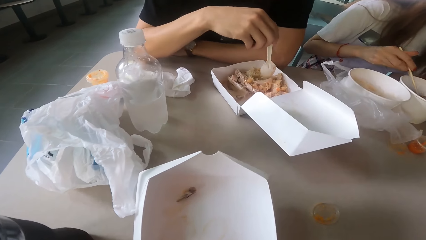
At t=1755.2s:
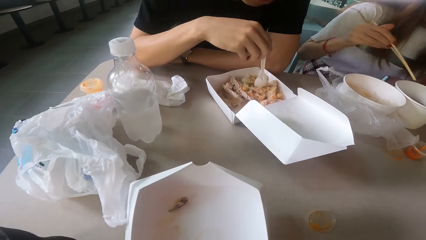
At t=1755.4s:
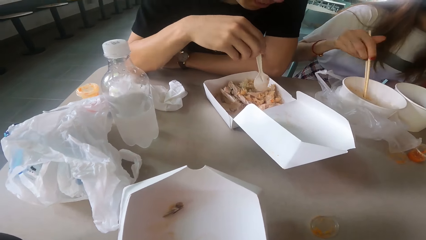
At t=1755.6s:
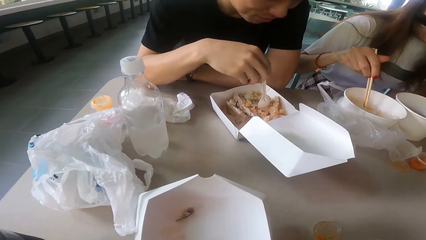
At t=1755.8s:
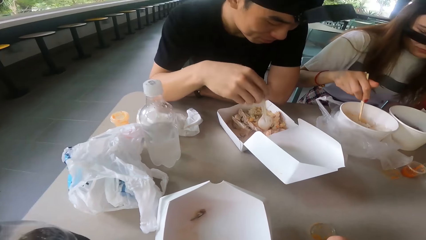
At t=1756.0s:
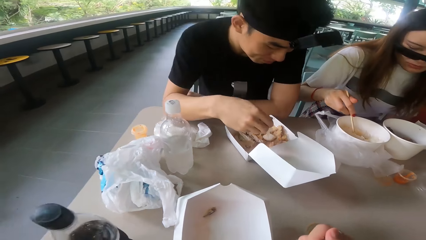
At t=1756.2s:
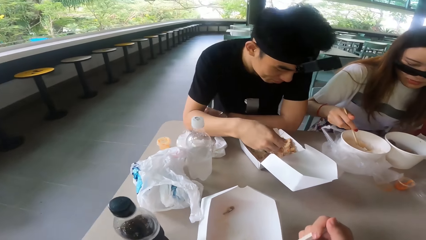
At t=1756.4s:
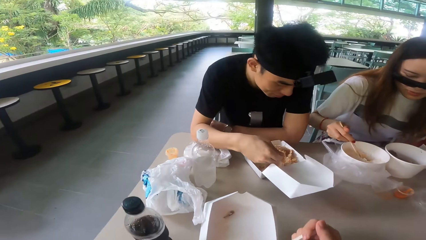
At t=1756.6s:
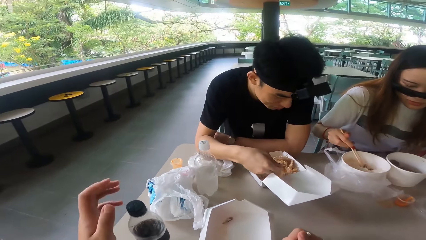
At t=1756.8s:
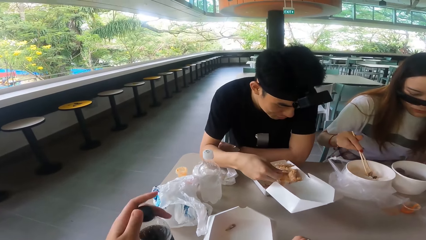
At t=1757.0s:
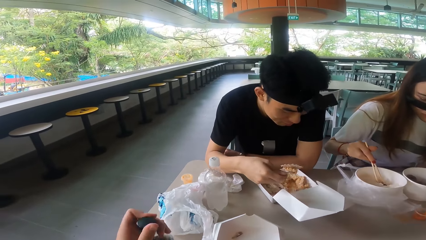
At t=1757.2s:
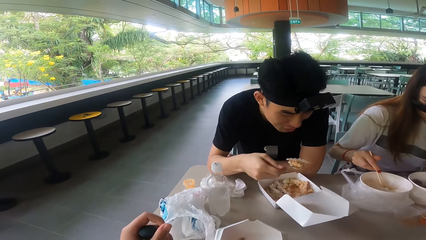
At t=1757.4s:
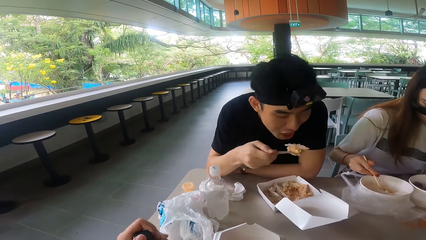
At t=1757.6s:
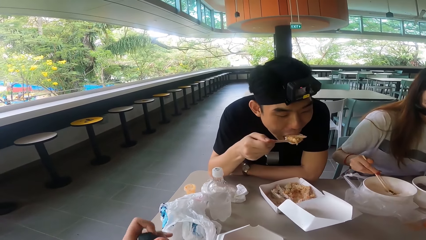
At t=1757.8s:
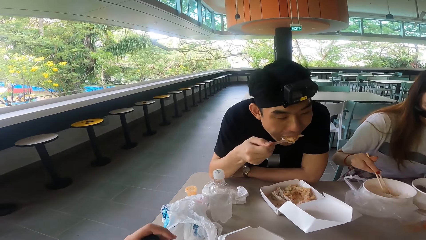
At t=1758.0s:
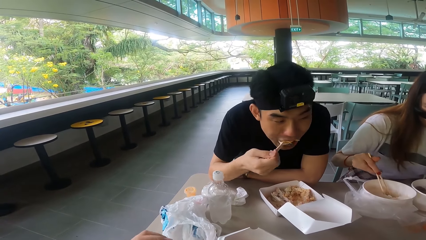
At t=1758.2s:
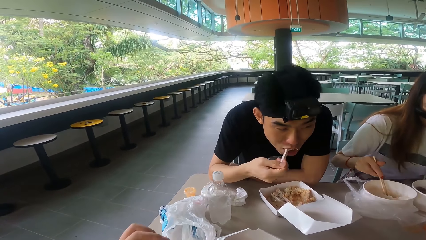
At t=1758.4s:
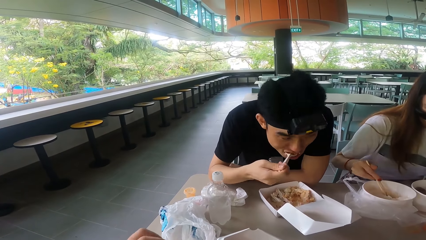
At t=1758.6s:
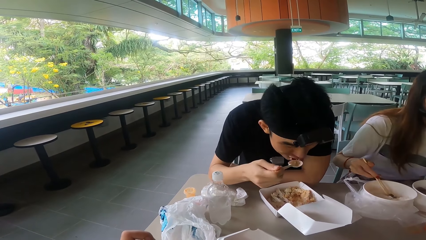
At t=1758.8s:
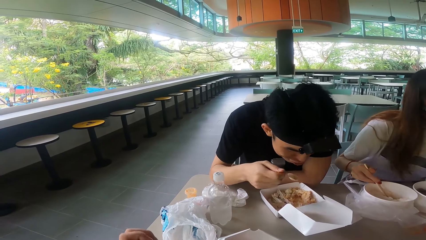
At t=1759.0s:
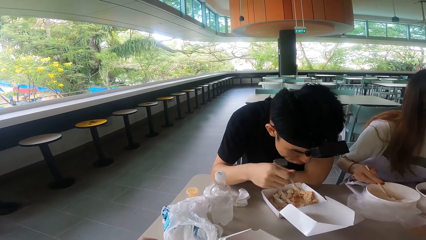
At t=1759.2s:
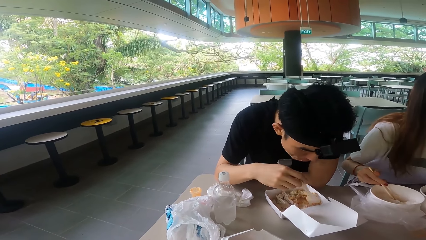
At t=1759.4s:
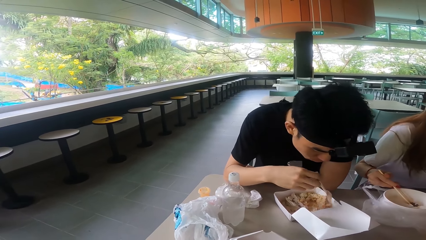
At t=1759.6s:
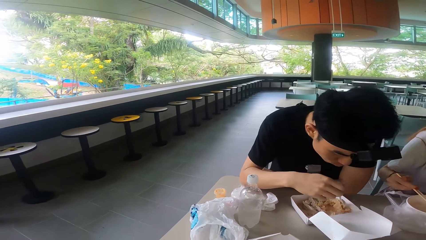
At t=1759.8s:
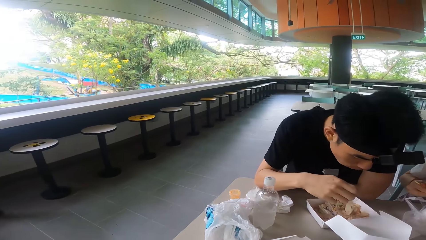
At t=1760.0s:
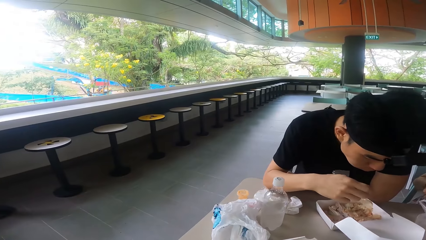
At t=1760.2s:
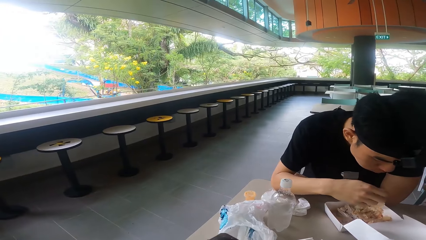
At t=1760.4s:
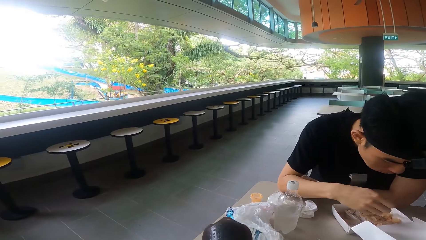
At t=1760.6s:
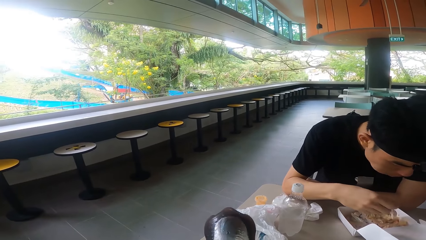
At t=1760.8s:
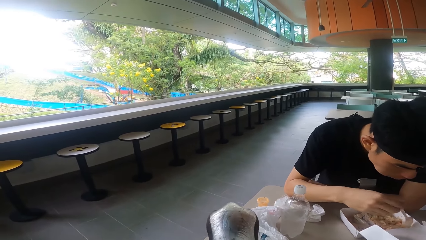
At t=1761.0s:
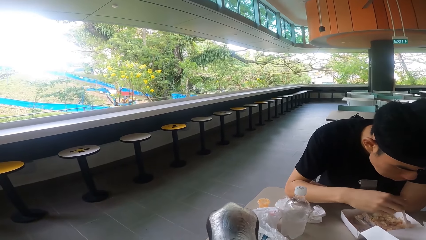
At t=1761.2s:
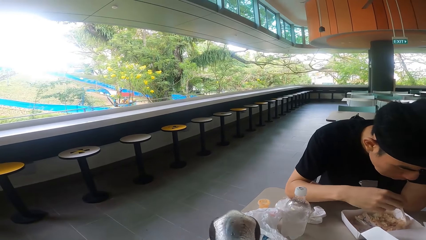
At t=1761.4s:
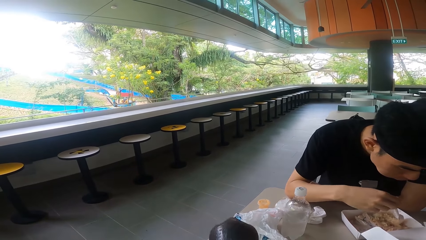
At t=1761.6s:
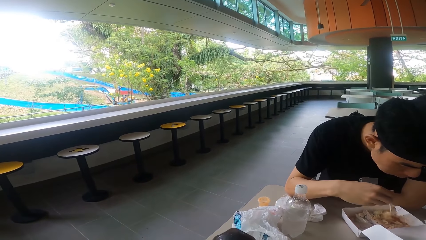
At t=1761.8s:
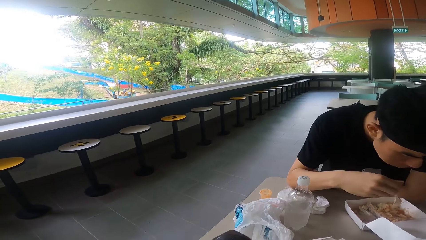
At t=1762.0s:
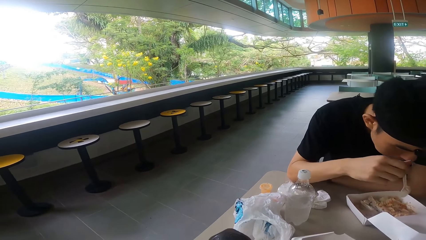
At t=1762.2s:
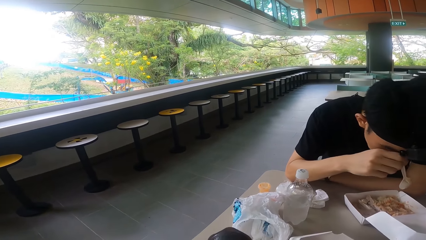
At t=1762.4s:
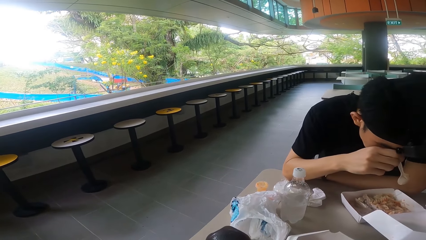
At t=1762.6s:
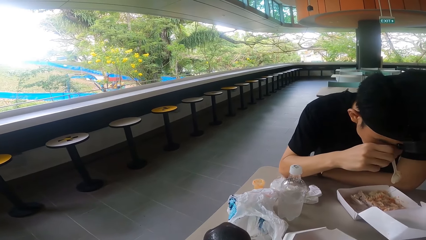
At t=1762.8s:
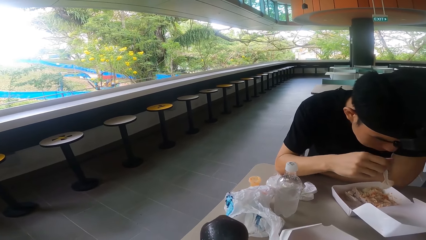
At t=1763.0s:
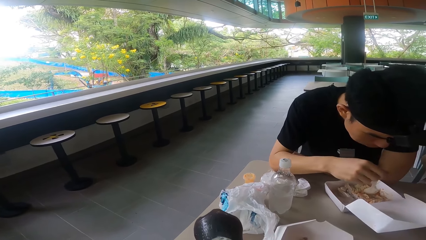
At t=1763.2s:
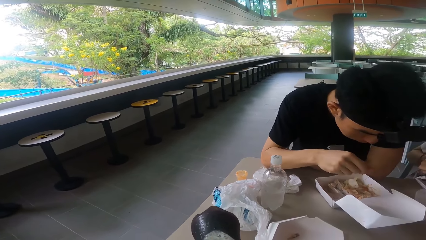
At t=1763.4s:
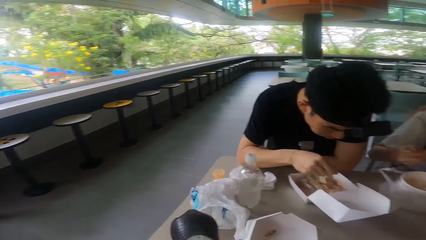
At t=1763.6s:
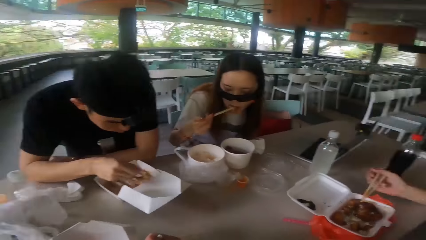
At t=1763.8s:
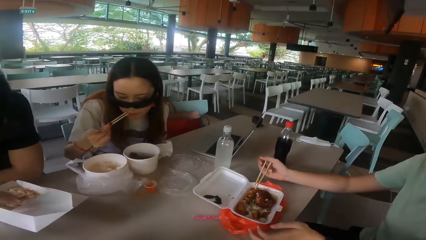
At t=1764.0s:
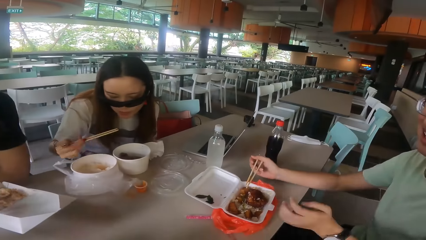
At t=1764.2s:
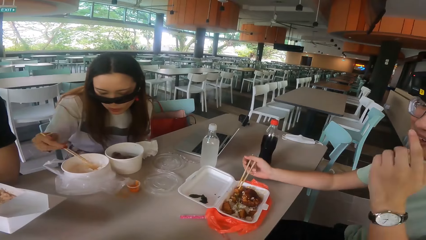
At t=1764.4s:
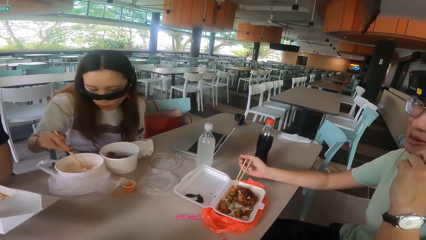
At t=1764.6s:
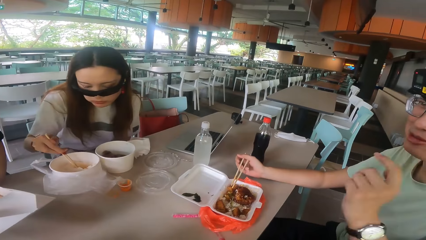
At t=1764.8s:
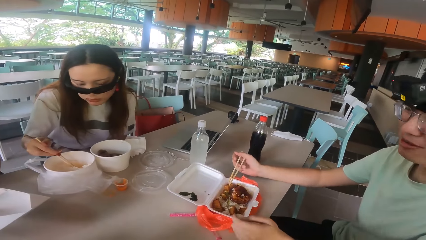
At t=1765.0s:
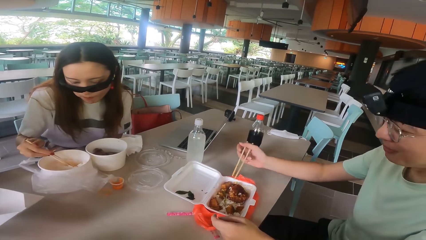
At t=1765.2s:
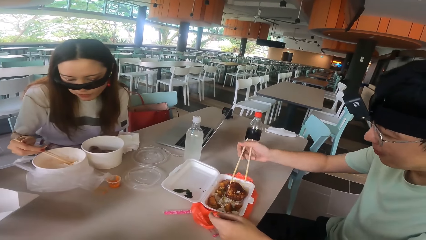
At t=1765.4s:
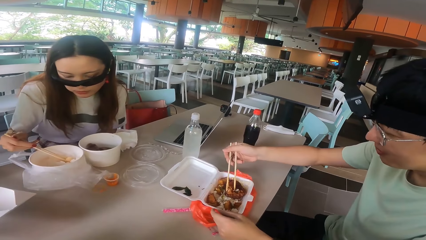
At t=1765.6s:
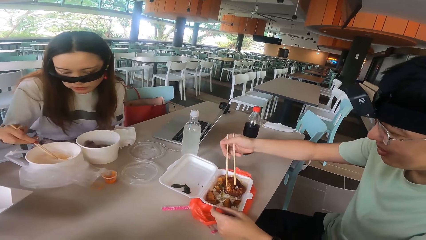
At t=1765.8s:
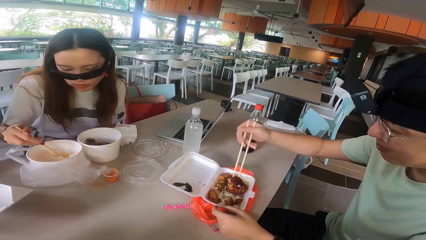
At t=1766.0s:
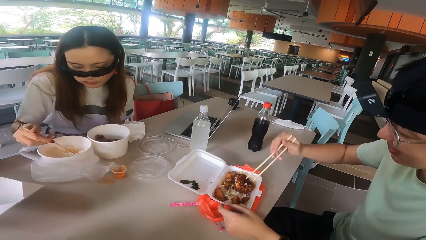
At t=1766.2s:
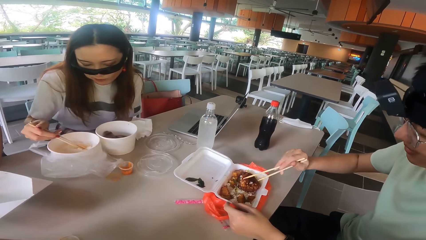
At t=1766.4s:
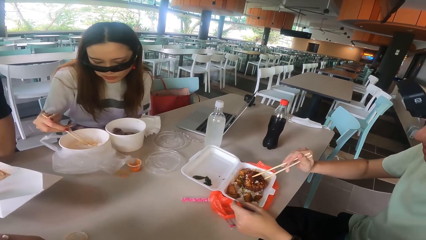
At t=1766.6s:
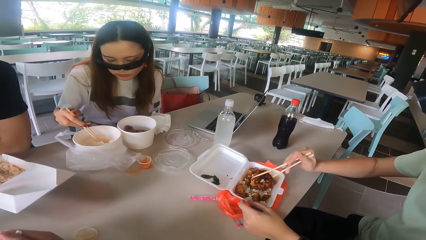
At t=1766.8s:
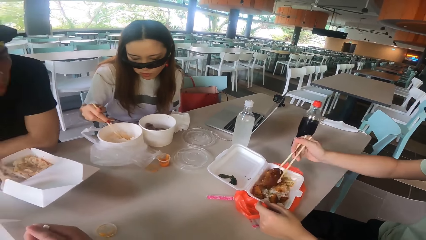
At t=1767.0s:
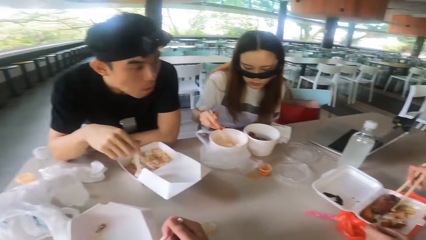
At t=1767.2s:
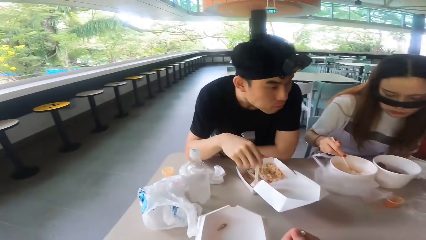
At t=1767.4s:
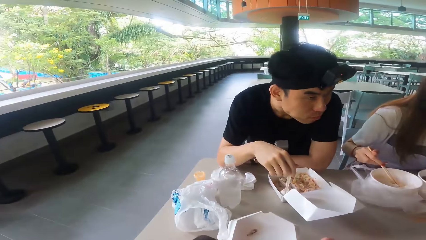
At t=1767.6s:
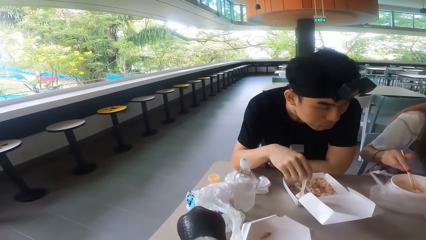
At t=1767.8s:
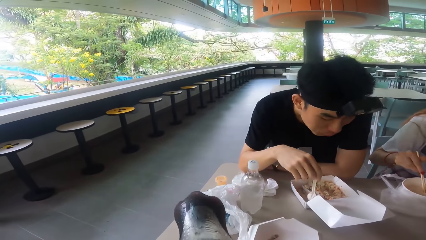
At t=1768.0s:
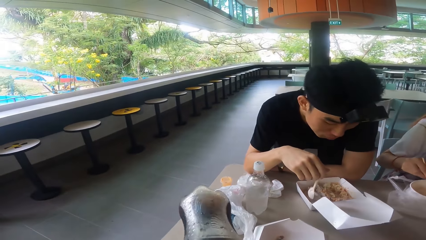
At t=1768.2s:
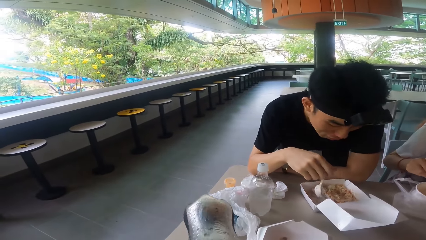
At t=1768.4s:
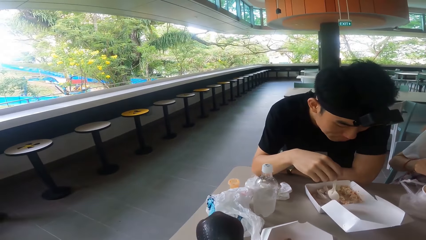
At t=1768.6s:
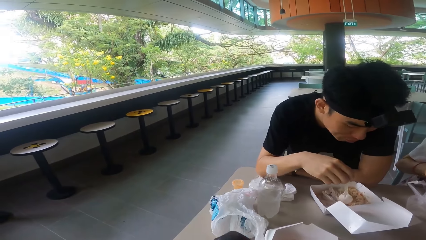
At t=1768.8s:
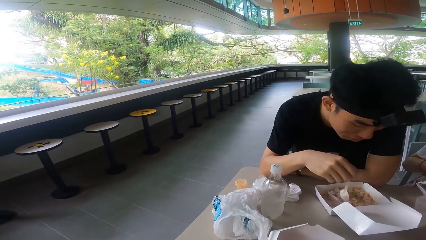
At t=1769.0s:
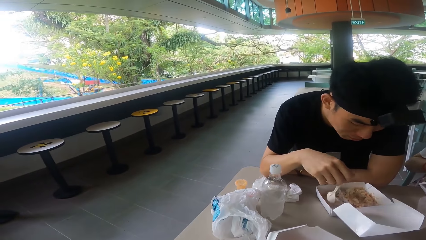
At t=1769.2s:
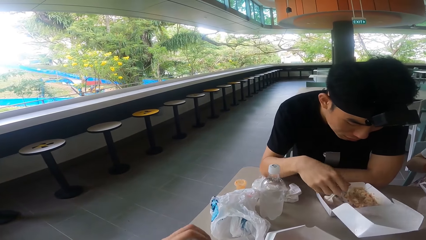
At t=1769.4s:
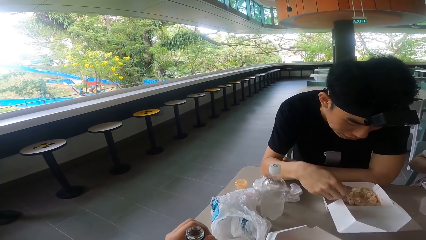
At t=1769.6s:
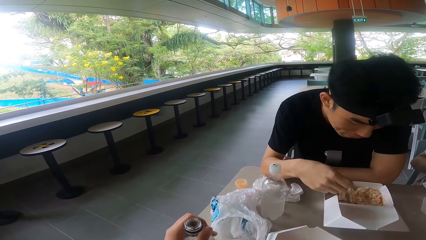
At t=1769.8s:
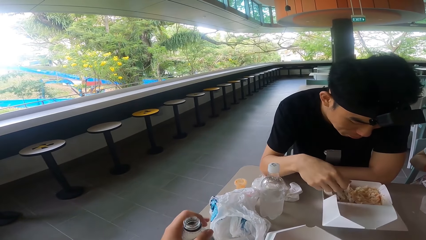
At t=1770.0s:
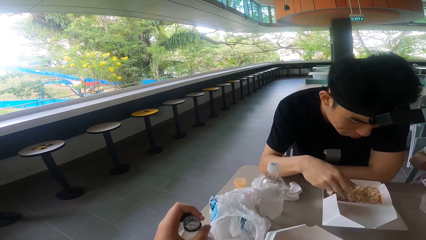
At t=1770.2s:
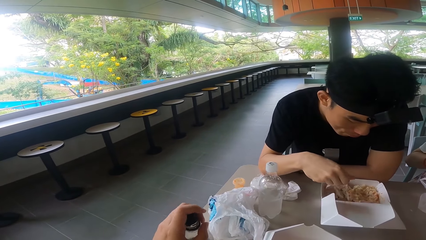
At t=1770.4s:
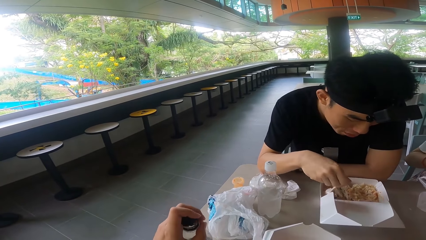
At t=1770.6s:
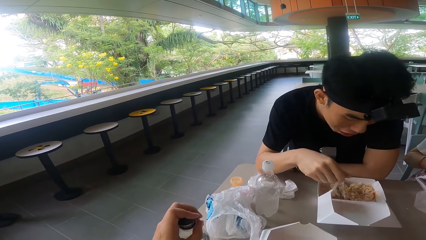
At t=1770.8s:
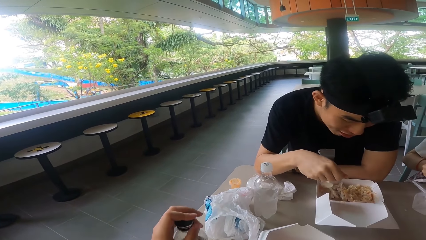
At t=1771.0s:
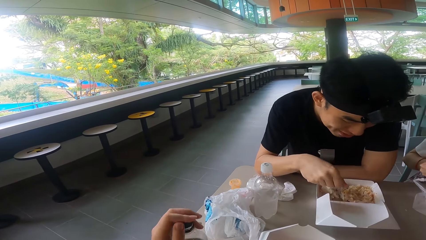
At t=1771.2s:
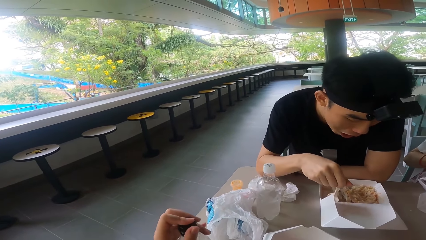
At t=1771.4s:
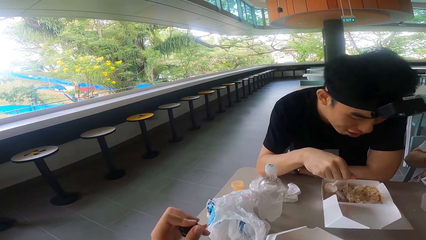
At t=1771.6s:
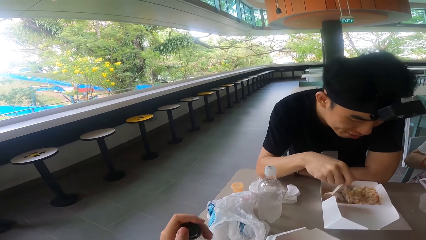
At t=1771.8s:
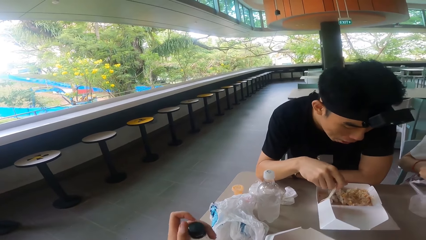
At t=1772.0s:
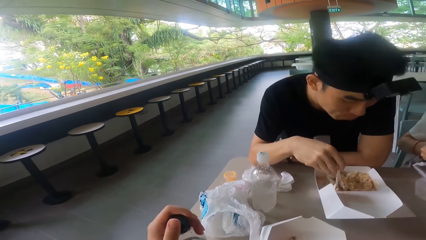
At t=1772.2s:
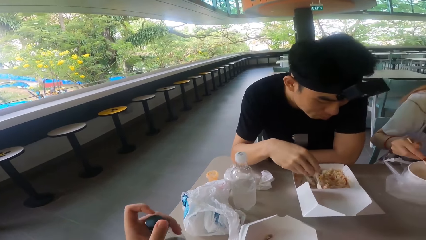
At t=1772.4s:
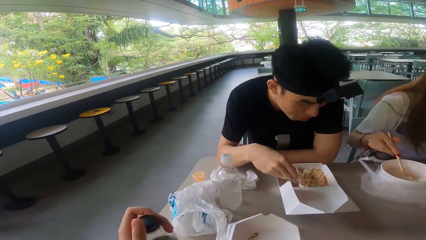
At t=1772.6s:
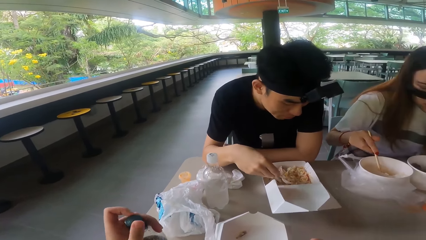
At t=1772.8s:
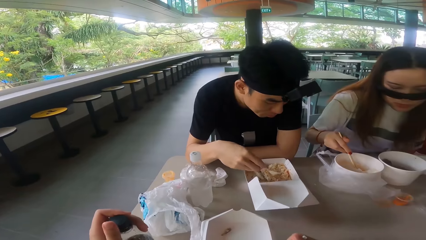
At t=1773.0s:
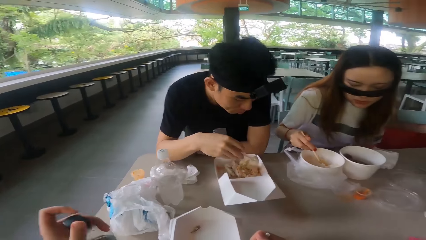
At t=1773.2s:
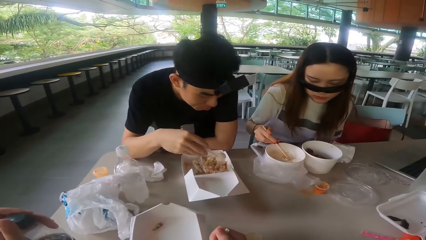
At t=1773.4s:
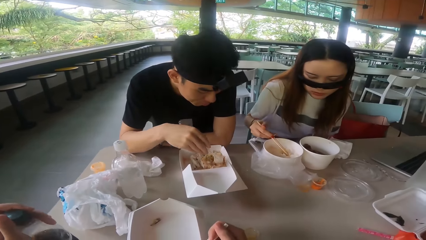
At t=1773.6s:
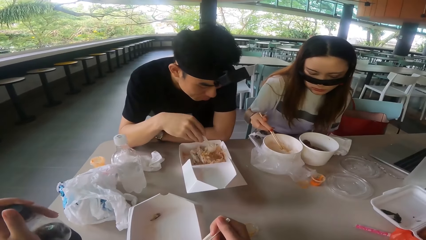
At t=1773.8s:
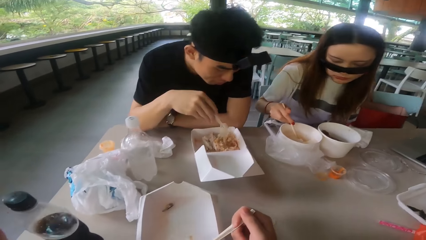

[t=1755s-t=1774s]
A man spreads the rice. A woman puts a piece of meat in a dish. The camera wearer opens a bottle. The man scoops rice, eats rice, and spreads rice. The camera wearer drinks a soft drink from the bottle. The man touches his forehead. The camera wearer looks at another man. The woman dips her chopsticks in the dish. The other man eats with a chopstick and lifts a piece of meat with chopsticks. The first man looks at his food. The camera wearer drinks a soft drink from the bottle. The first man spreads the rice. The camera wearer closes the soft drink bottle top. The woman dips her chopsticks in the dish.
